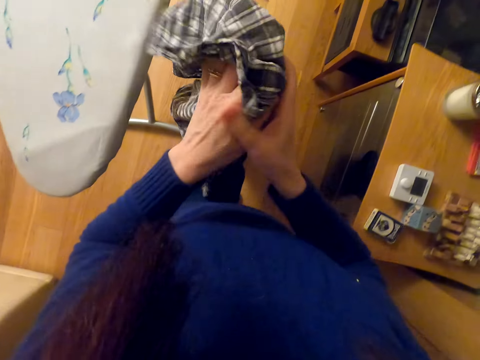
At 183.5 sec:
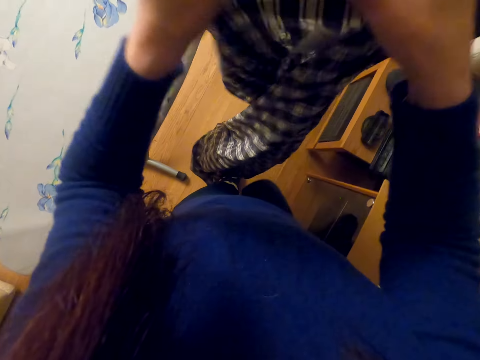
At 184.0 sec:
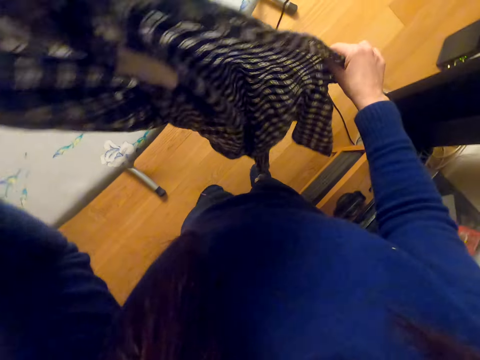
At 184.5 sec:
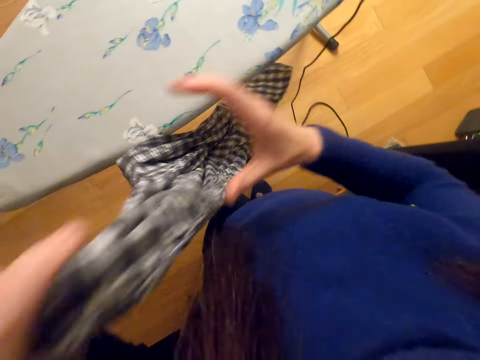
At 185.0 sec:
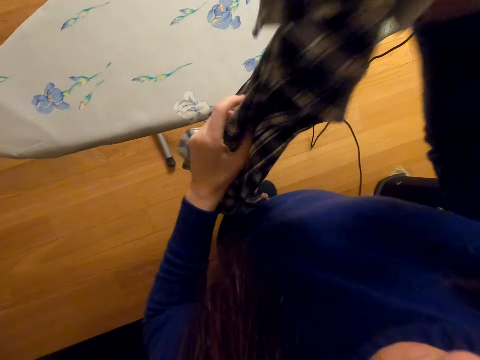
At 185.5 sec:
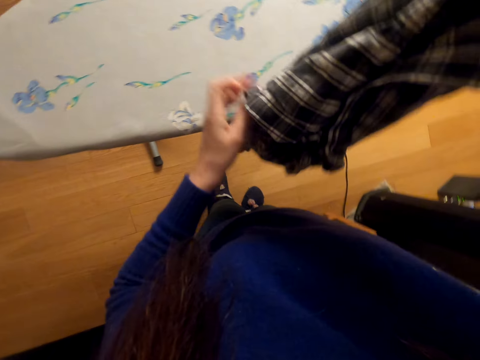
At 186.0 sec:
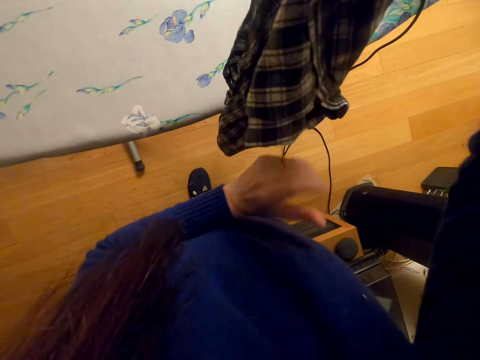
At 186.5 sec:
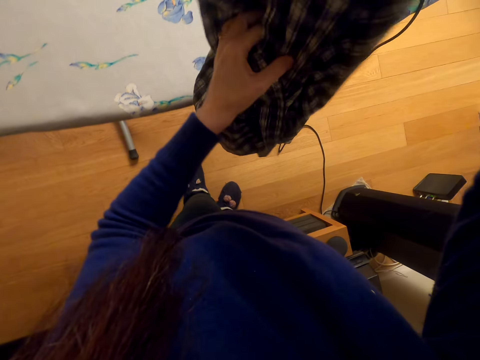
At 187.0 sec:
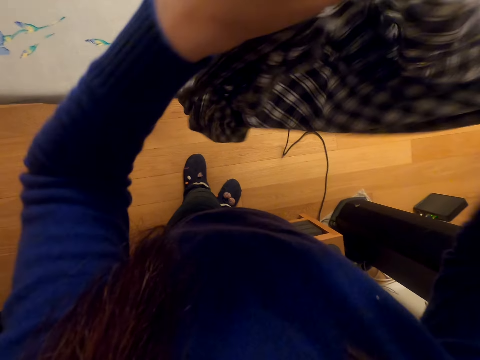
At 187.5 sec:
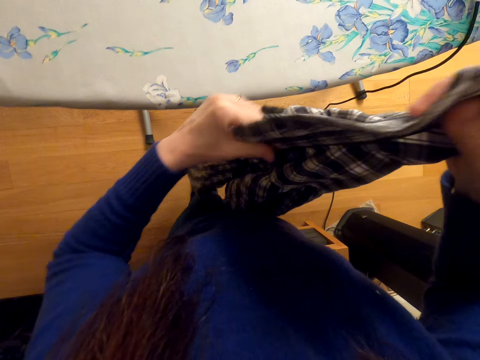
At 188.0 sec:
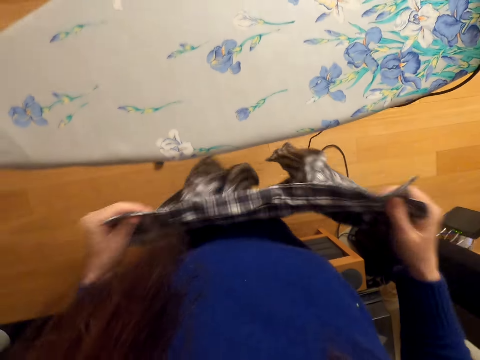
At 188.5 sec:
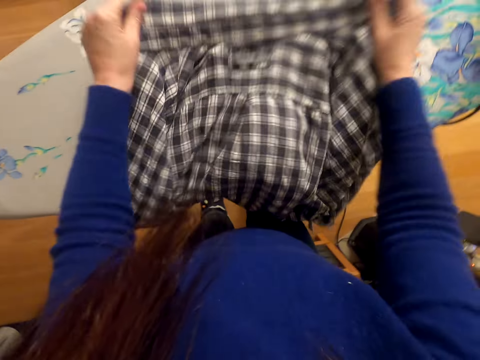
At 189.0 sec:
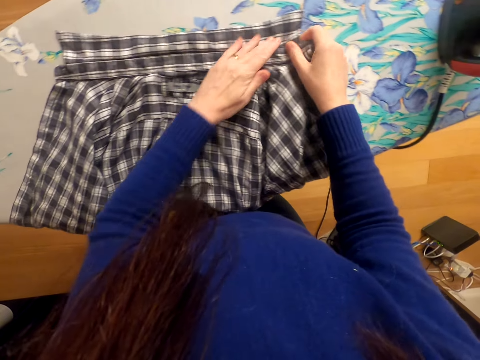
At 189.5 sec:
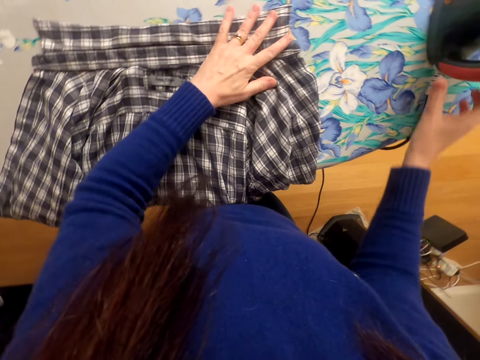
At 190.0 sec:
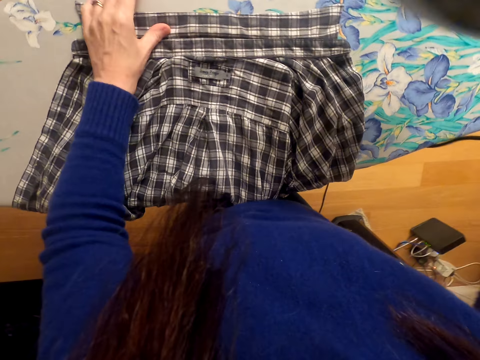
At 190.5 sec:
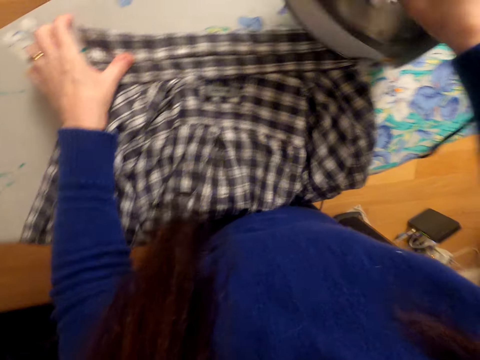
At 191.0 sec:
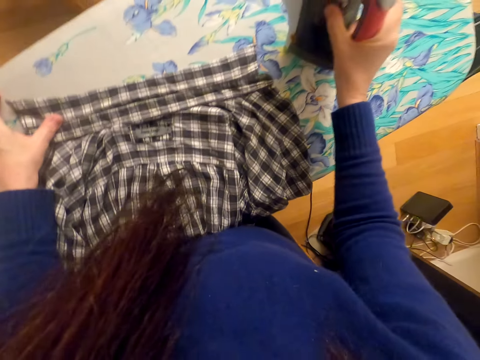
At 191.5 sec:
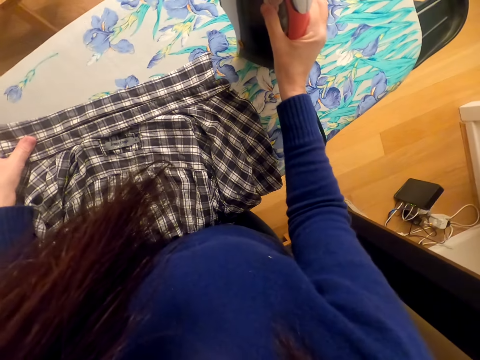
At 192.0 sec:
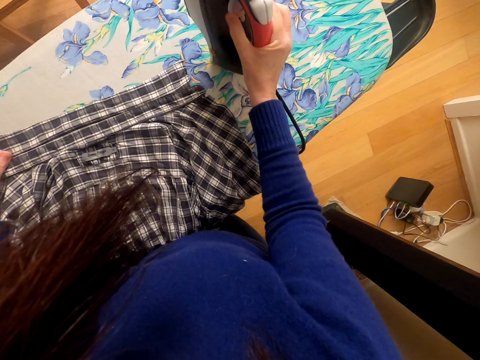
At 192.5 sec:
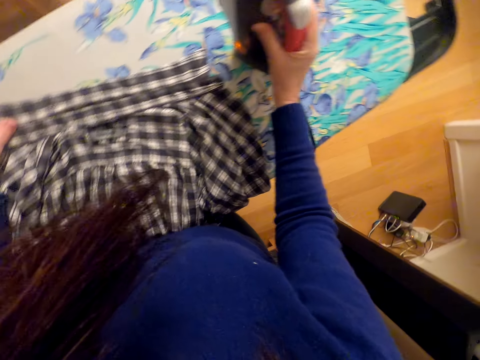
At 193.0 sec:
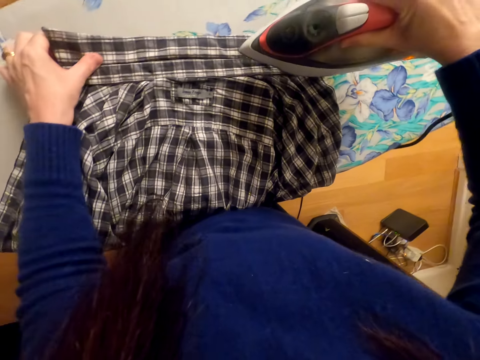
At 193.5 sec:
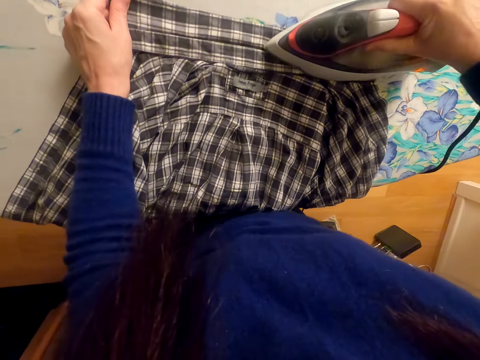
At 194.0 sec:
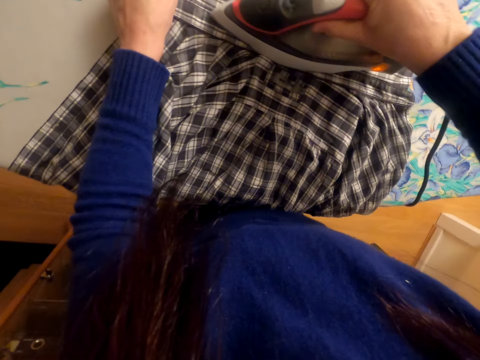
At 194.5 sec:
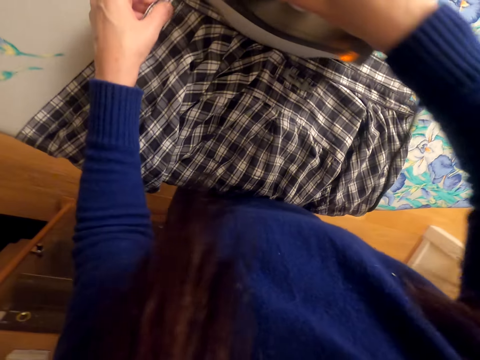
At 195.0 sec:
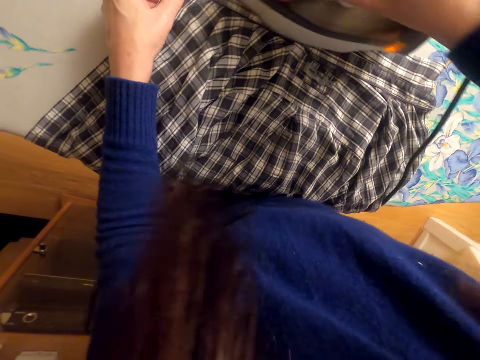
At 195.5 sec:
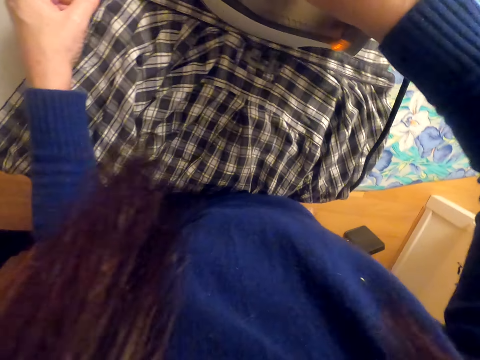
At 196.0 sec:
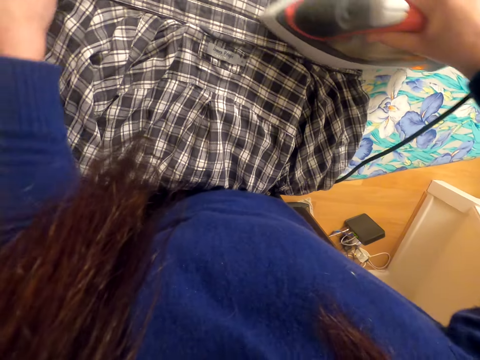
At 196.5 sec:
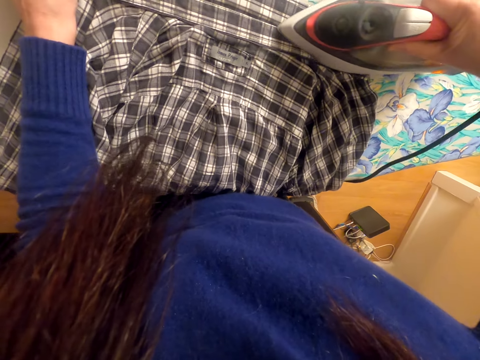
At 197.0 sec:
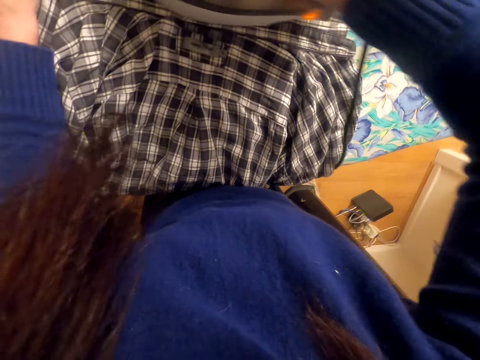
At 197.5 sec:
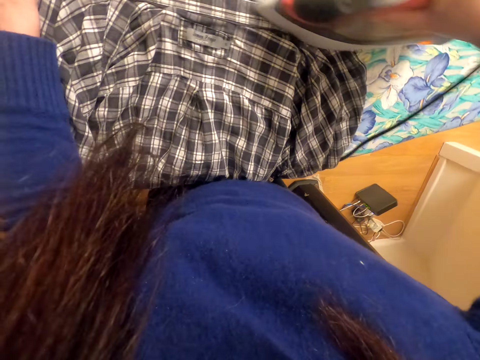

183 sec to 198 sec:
The camera wearer spreads the shirt on the ironing board. They put the cloth on the ironing board. They pick the iron box and put the iron box on the ironing board. They moderate the iron box. They turn on the iron box. They iron the shirt.

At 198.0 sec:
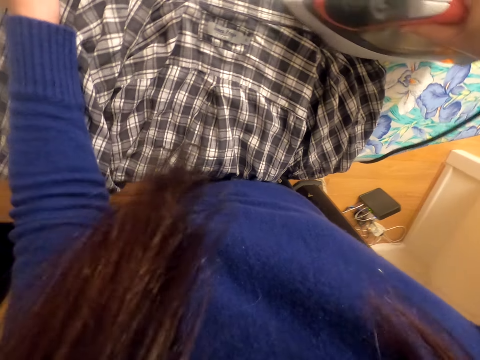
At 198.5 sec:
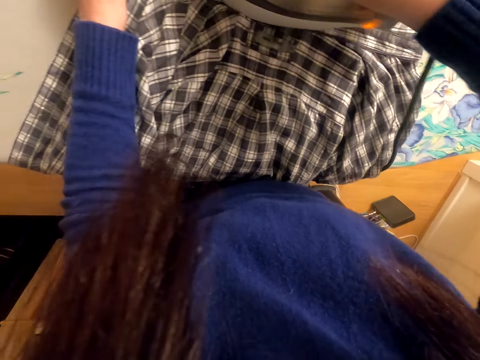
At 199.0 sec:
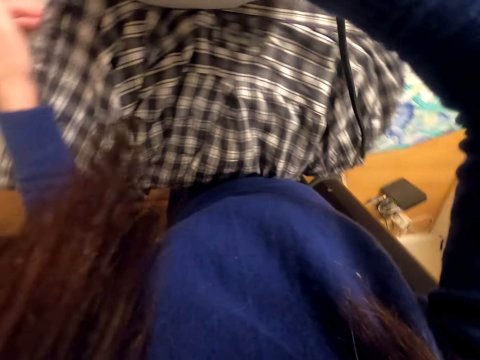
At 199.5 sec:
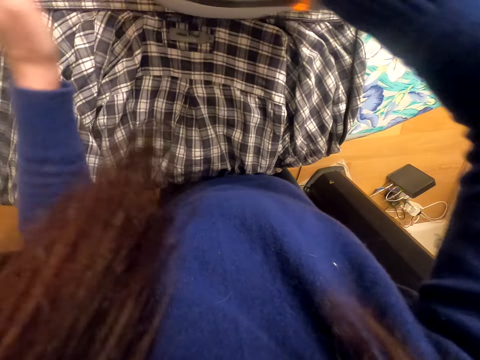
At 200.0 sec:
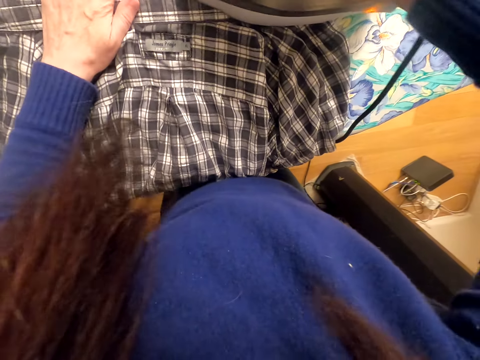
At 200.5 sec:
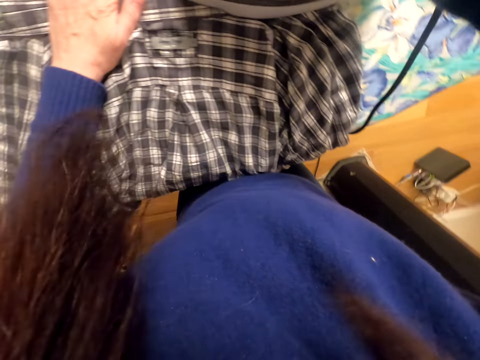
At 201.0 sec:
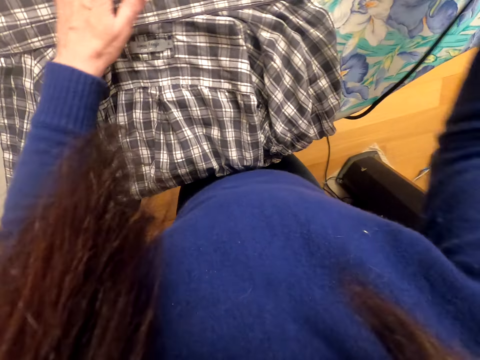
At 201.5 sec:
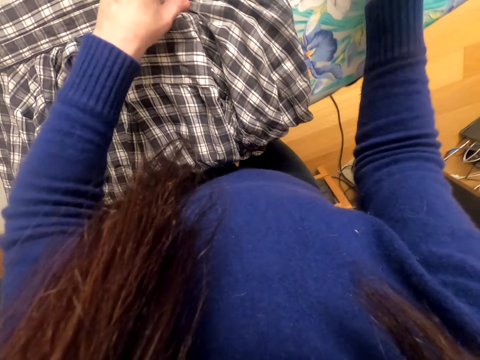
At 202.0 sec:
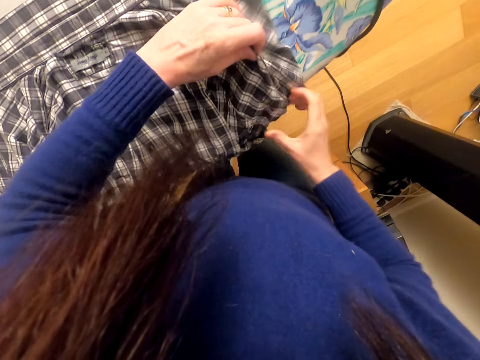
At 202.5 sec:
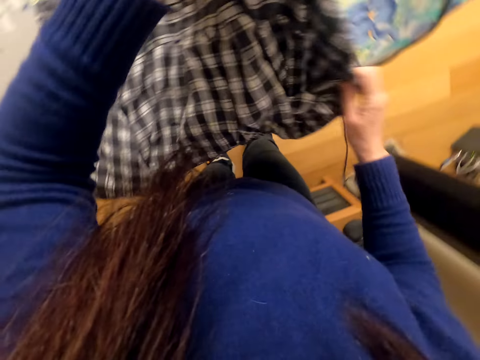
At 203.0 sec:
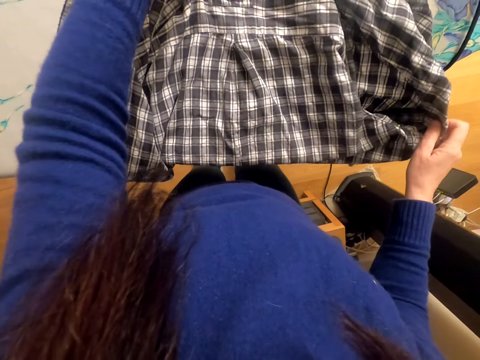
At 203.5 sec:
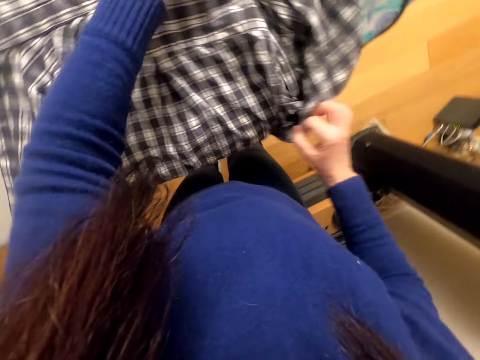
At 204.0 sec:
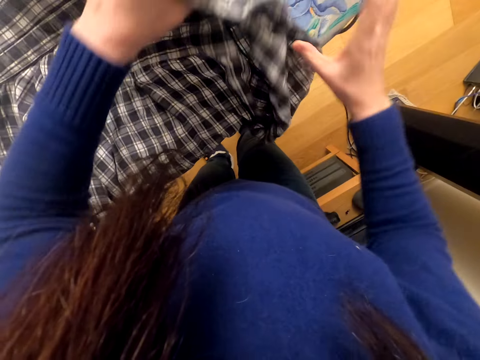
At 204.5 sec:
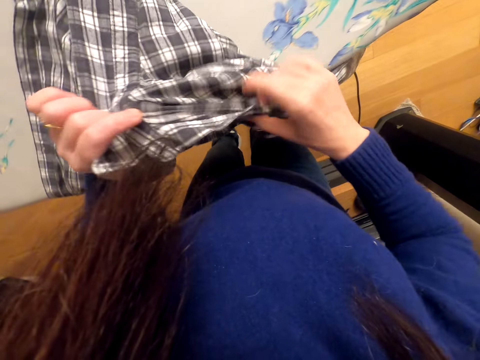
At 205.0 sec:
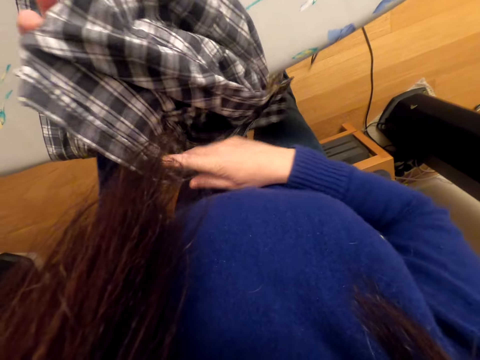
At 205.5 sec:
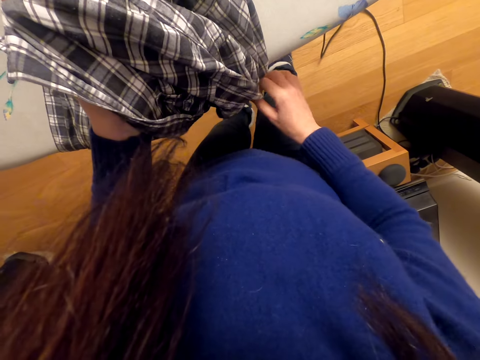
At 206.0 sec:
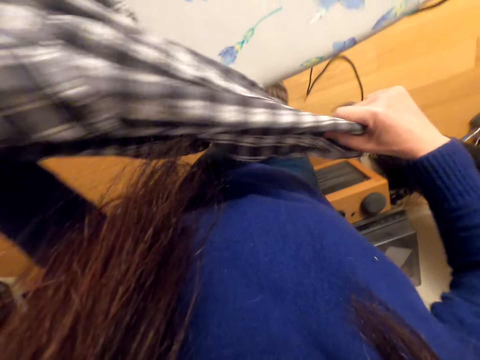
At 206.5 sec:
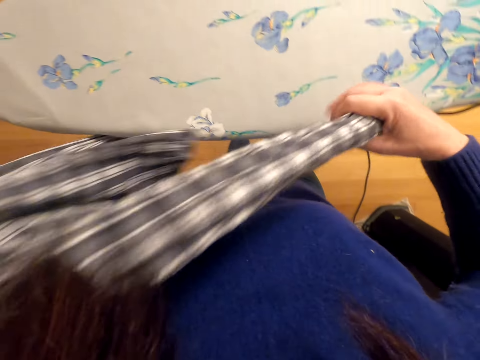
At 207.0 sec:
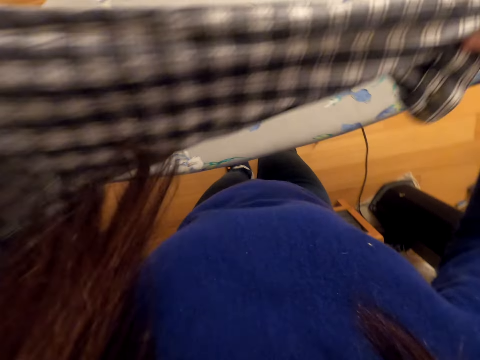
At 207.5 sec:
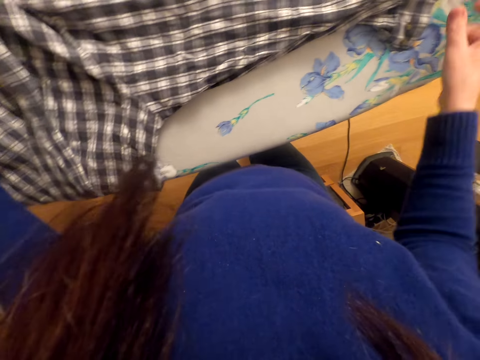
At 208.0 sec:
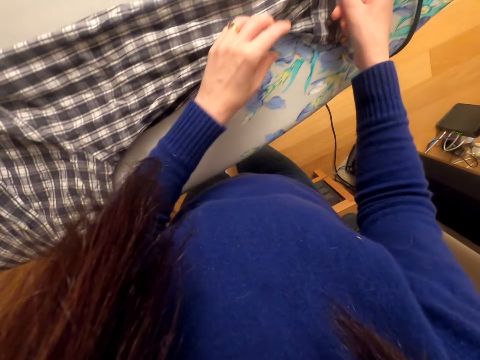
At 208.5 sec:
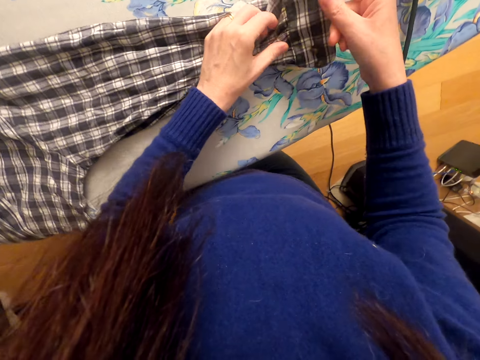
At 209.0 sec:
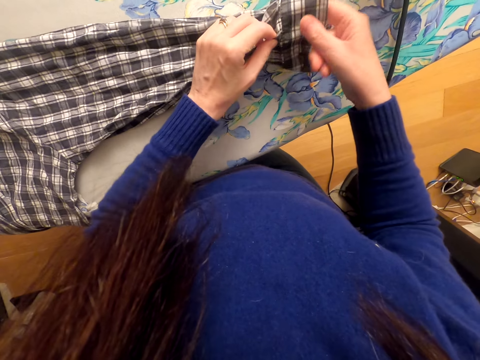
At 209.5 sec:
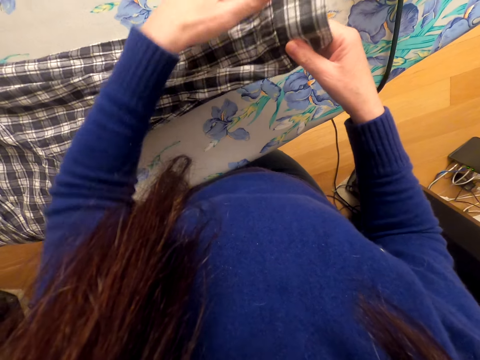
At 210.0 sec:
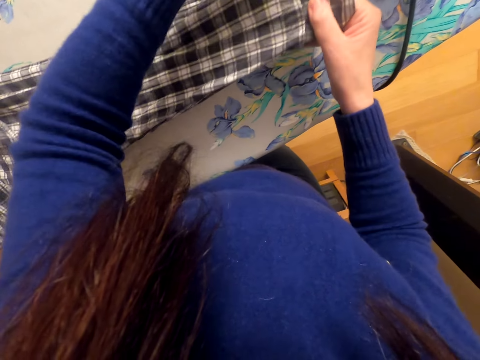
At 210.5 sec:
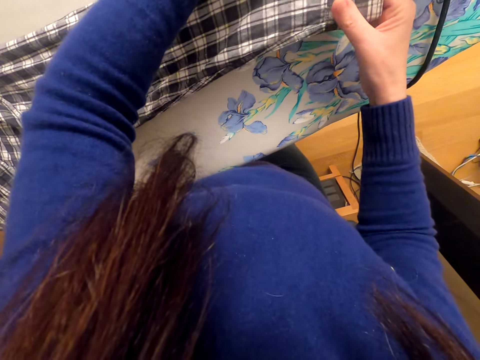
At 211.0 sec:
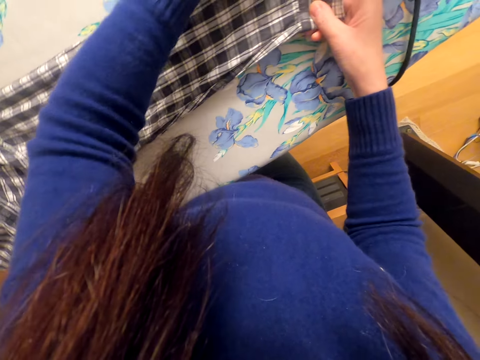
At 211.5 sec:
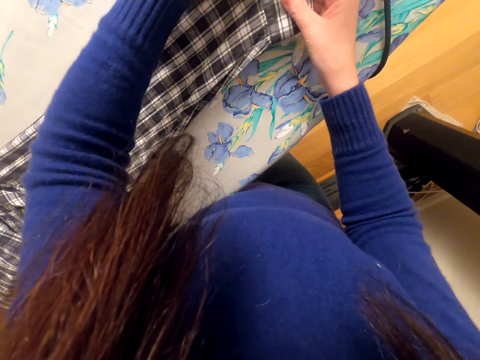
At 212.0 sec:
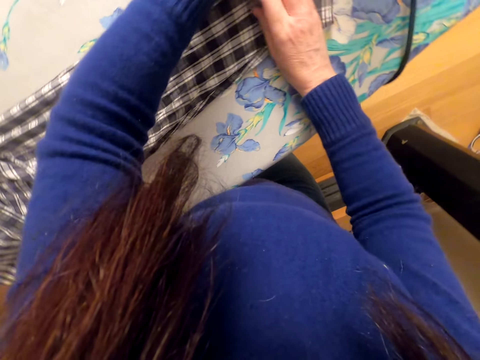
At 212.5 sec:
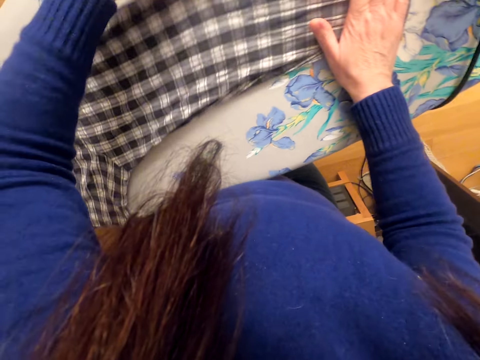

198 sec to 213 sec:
The camera wearer puts the iron box on the ironing board. They adjust the cloth on the ironing board.
